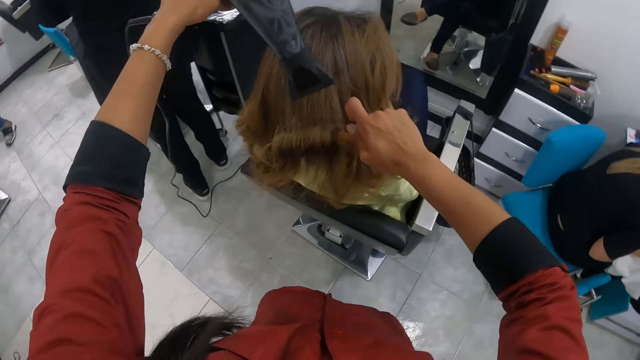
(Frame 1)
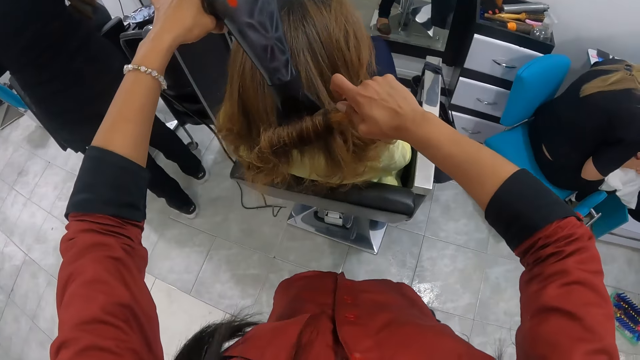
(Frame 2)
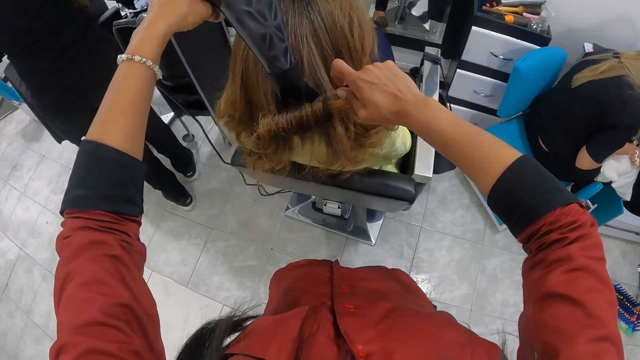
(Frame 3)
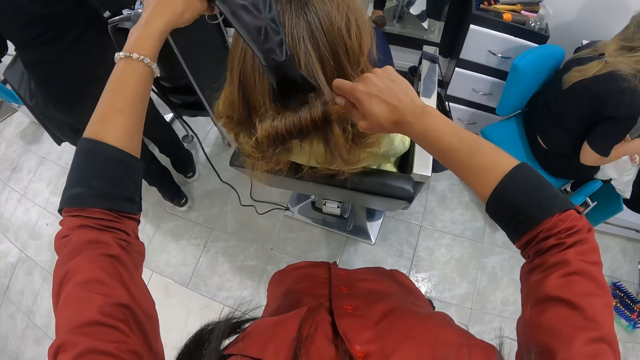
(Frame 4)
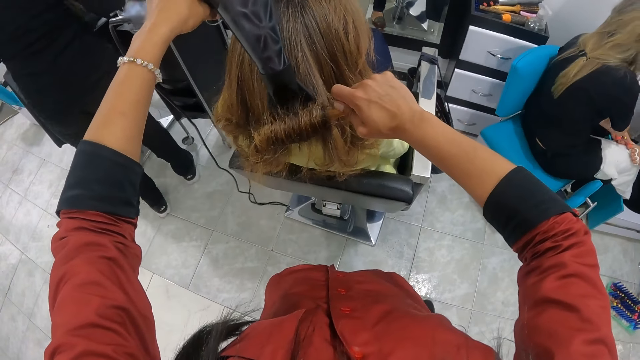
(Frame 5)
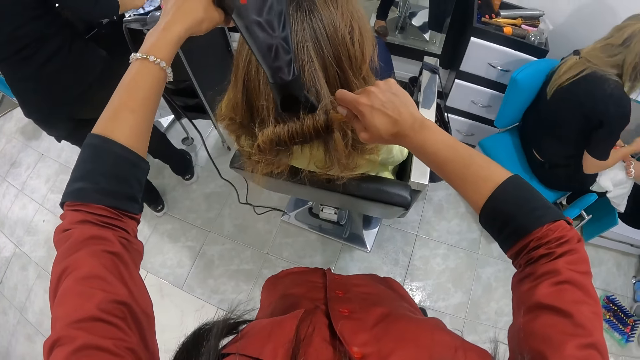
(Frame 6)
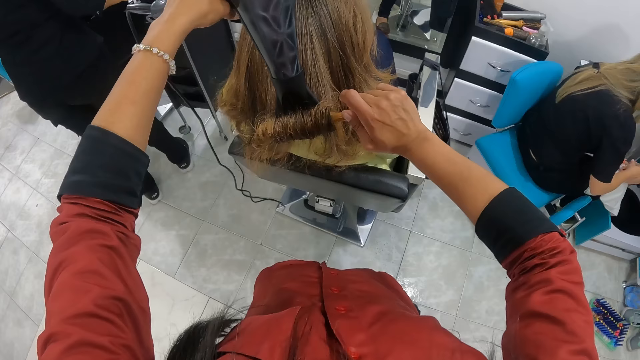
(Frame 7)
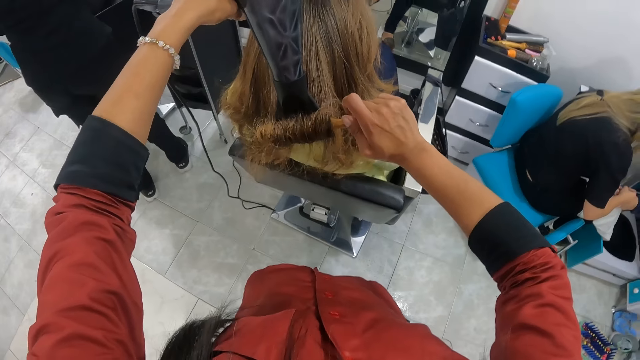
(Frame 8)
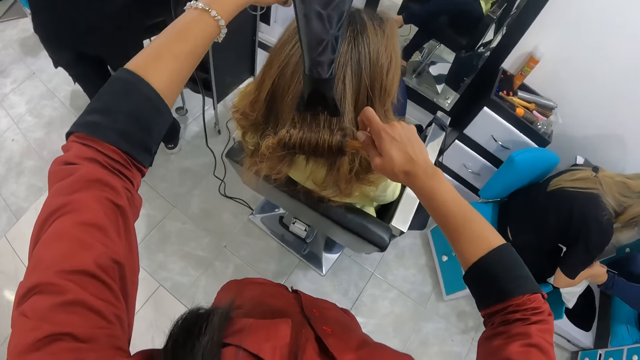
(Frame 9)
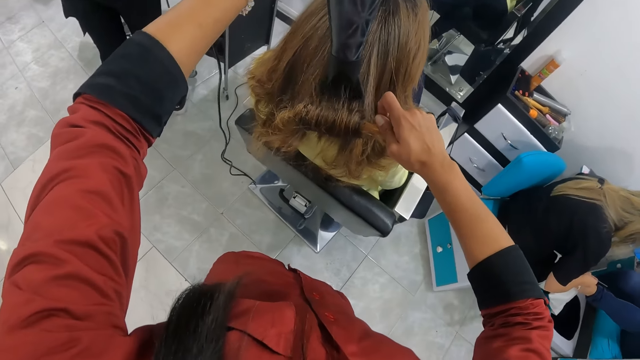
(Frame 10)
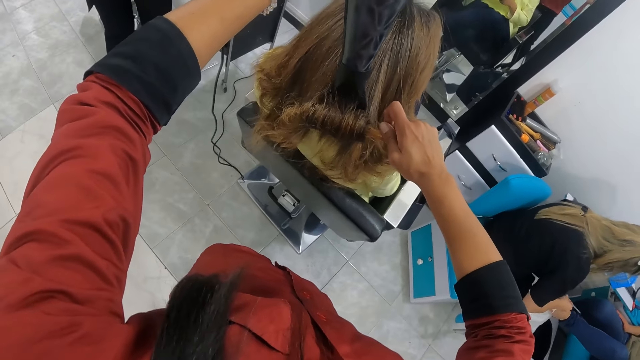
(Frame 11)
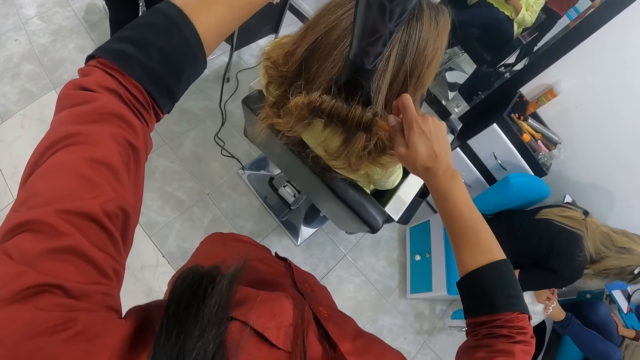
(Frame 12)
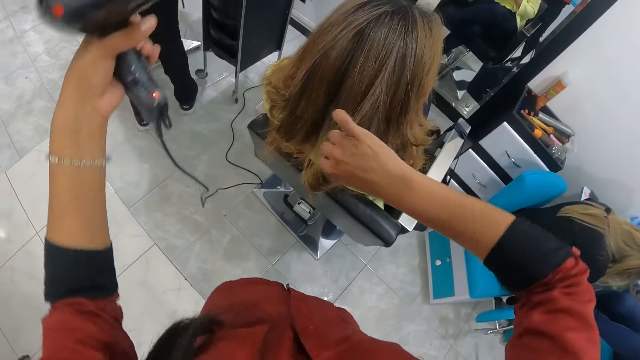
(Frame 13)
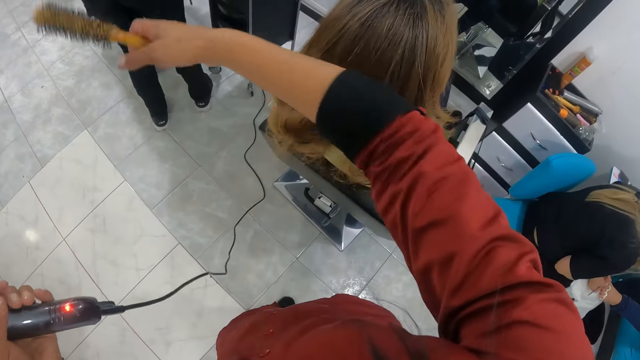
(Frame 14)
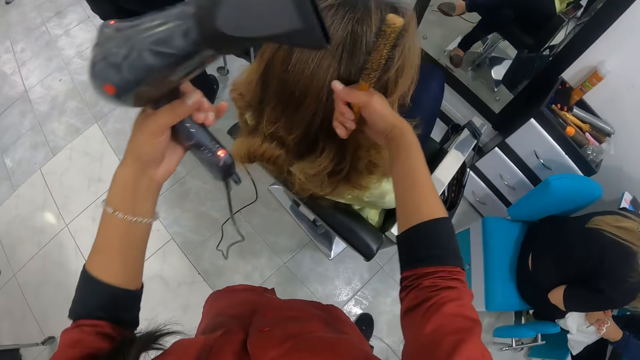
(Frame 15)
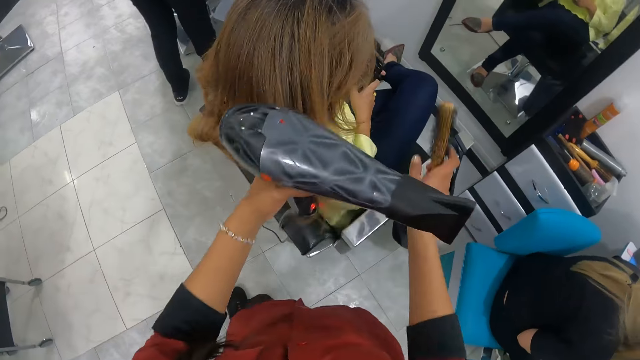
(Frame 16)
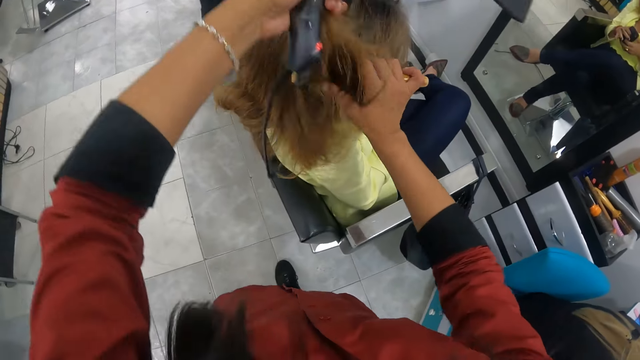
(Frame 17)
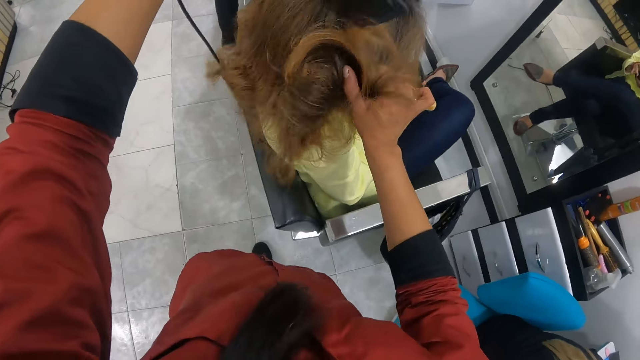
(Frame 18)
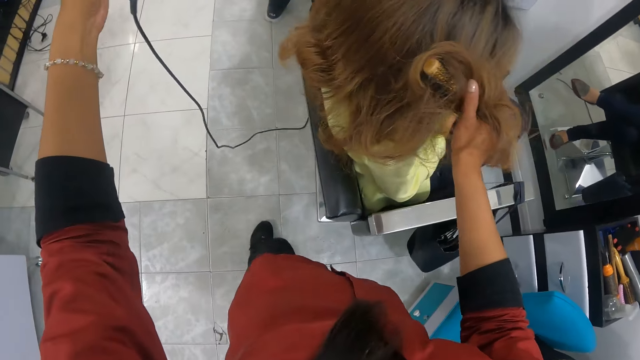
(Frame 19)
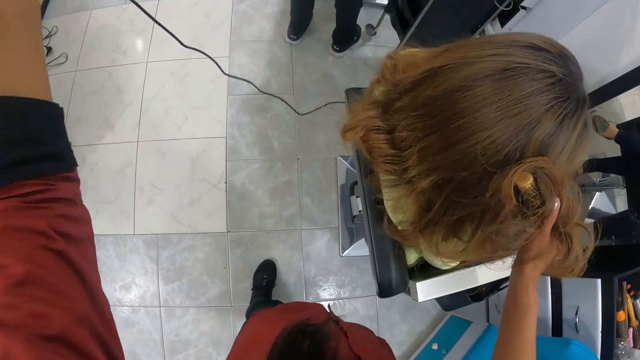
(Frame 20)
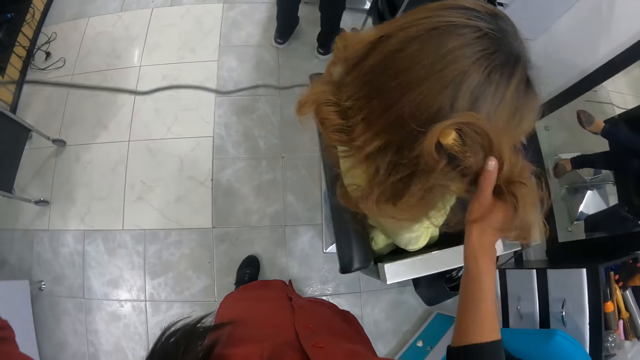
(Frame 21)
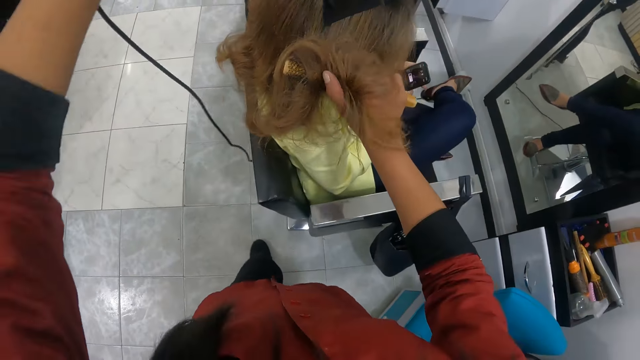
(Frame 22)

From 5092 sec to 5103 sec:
The camera wearer touches the hair of the woman with her right hand. She places the hair of the woman in her left hand on the brush in her right hand. She dries the hair of the woman on the brush in her right hand with the hair dryer in her left hand.

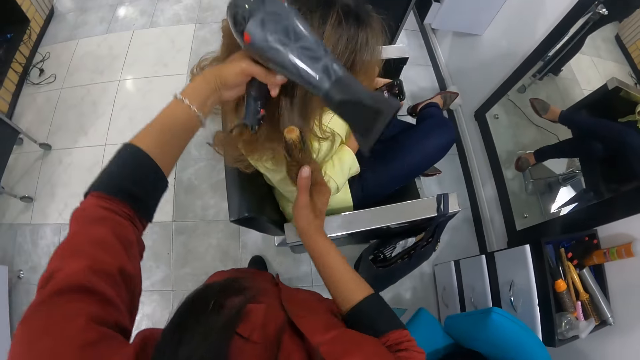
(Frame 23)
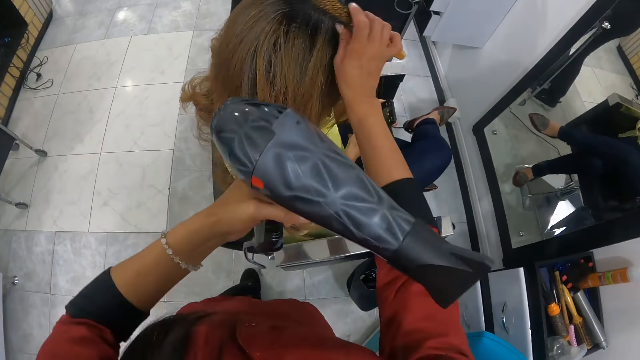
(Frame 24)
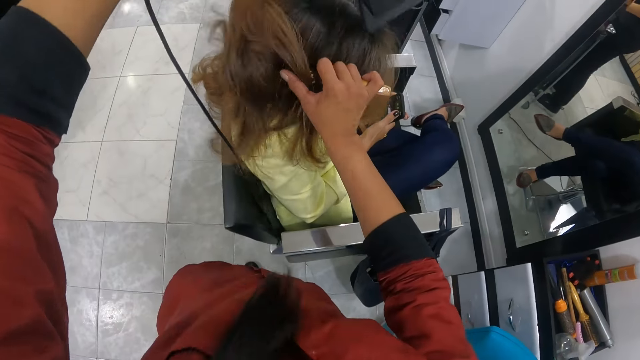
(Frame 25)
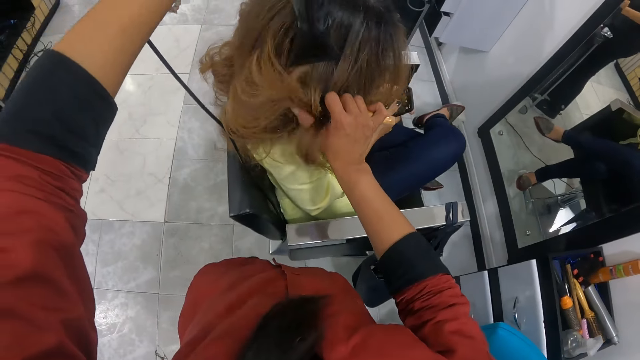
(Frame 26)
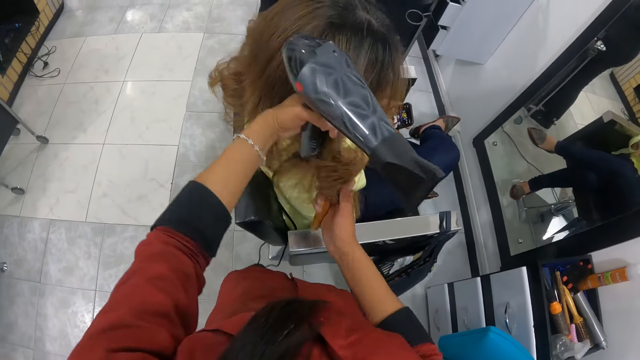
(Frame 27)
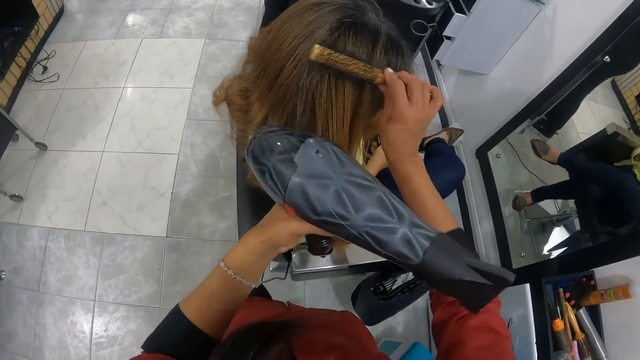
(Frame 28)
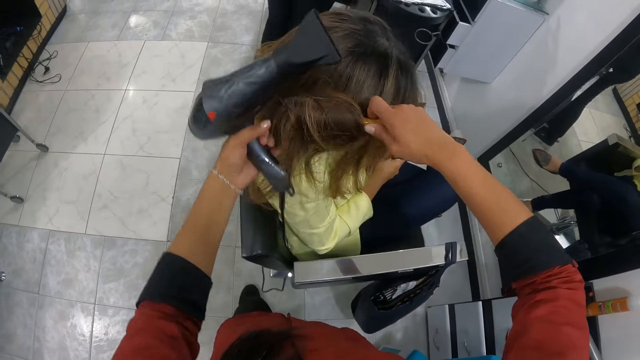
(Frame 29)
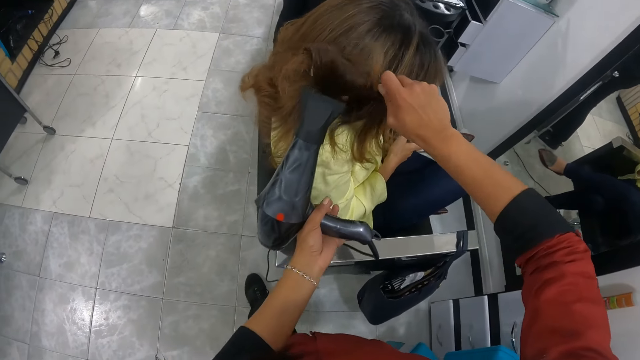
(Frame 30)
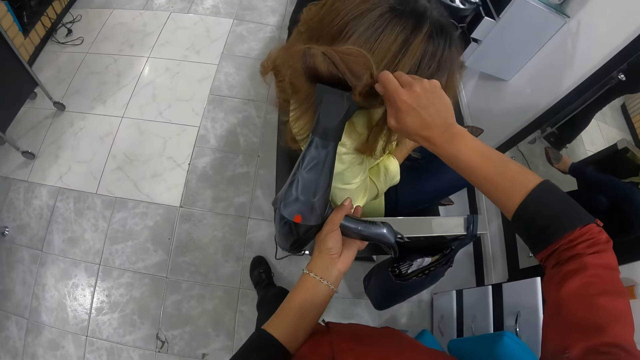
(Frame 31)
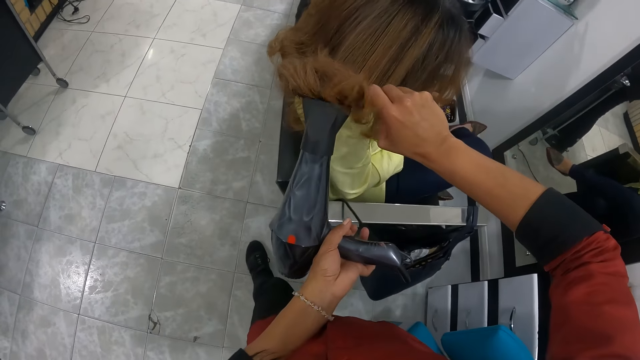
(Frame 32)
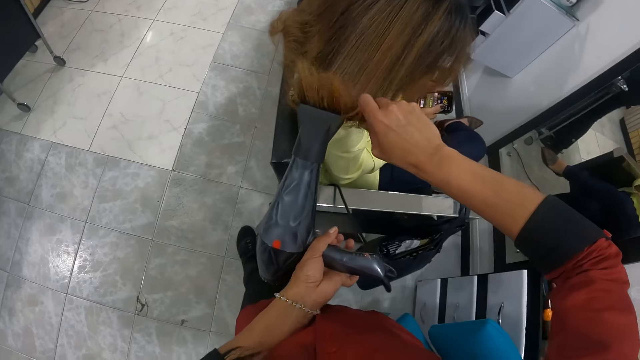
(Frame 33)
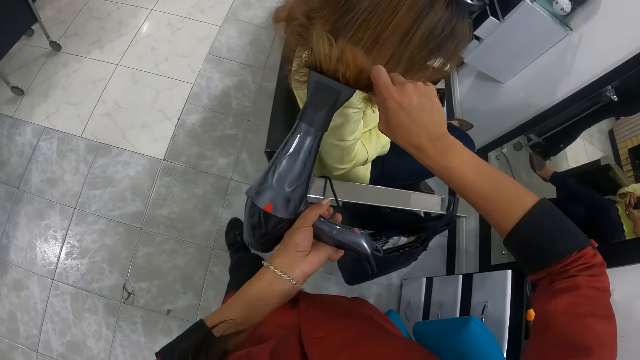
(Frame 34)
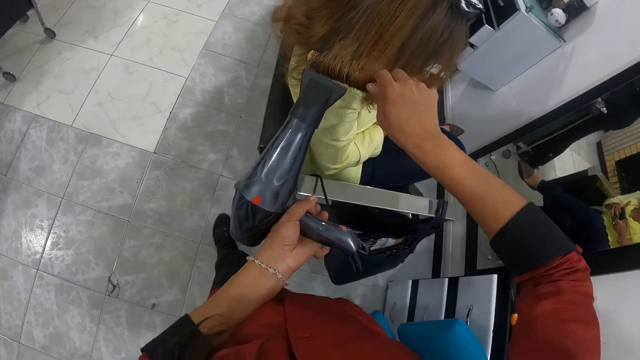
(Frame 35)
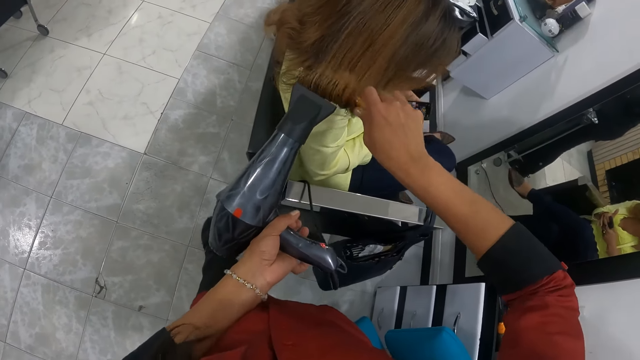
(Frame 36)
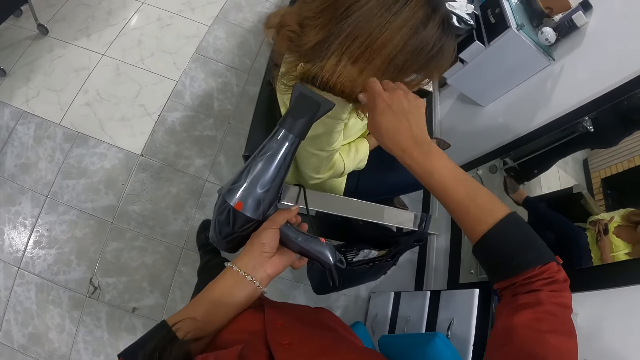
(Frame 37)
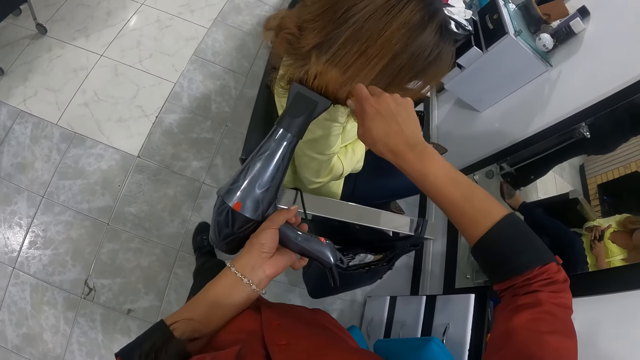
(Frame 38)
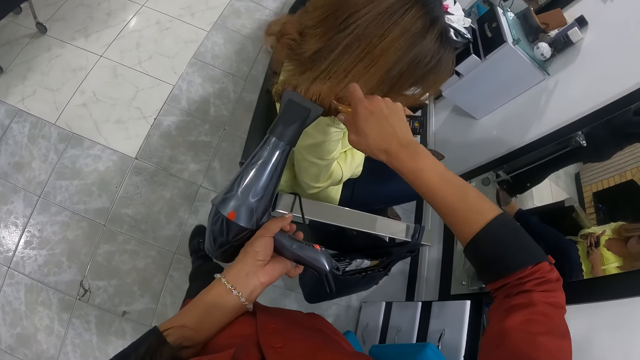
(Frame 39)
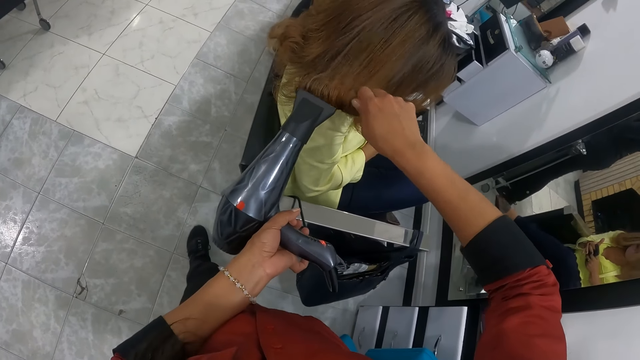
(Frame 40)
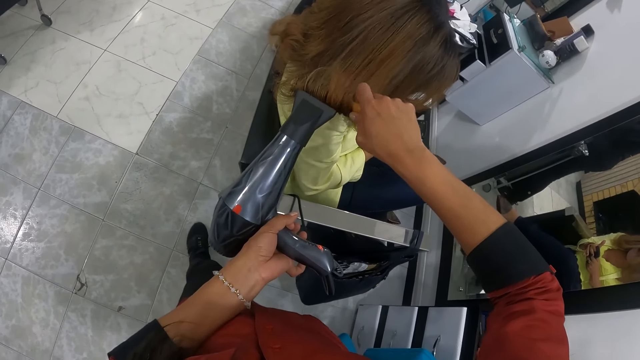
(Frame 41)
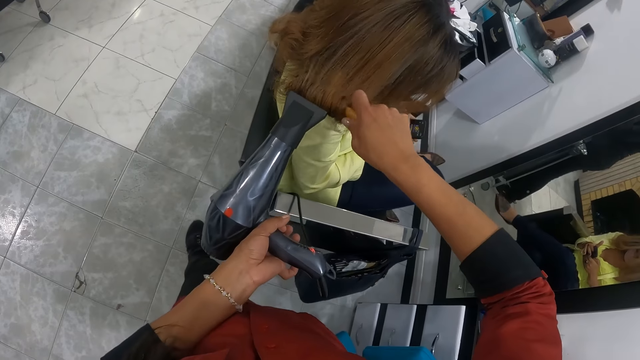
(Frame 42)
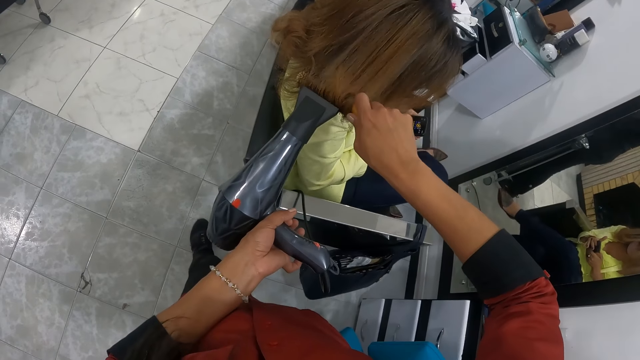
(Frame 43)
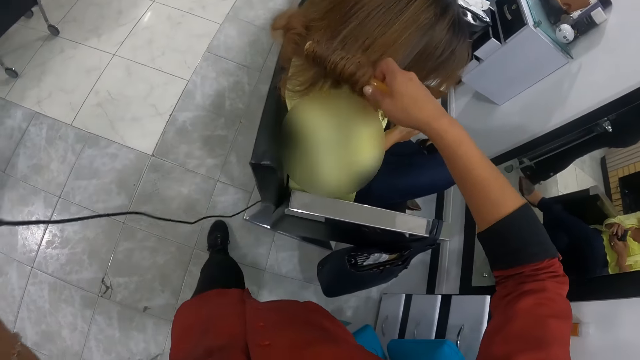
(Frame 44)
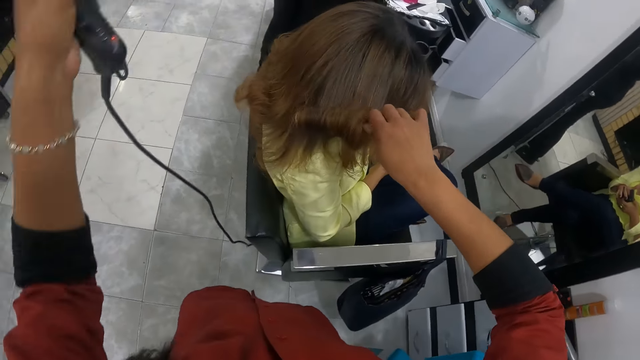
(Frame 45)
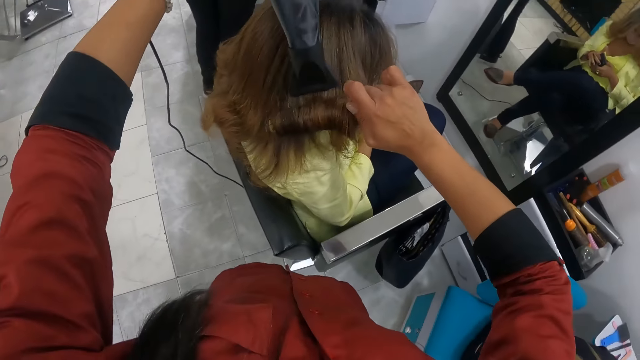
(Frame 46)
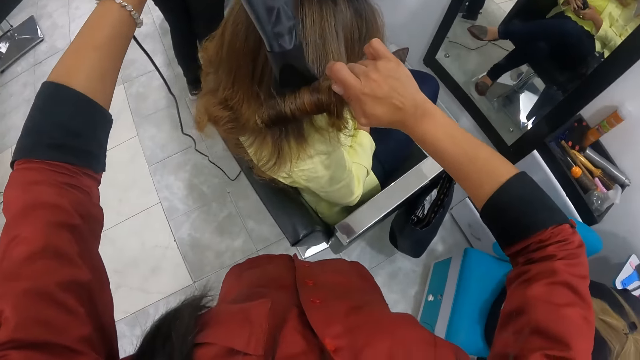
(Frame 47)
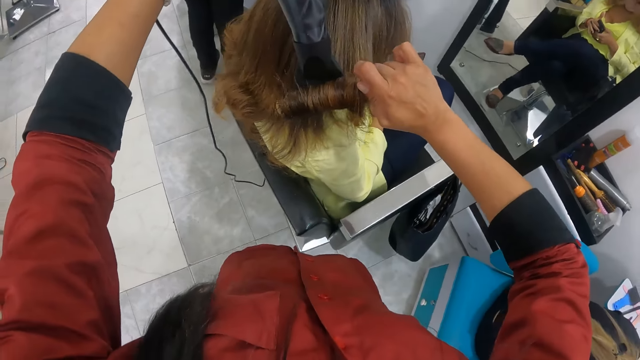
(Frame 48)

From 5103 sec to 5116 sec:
The camera wearer places the hair of the woman in her left hand on the brush in her right hand. She dries the hair of the woman on the brush in her right hand with the hair dryer in her left hand. She places the hair of the woman in her left hand on the brush in her right hand. She dries the hair of the woman on the brush in her right hand with the hair dryer in her left hand.
